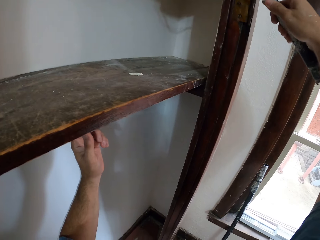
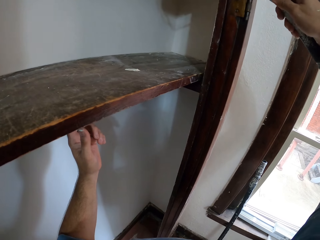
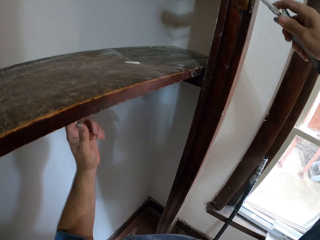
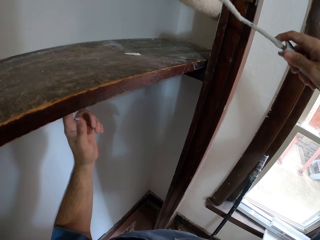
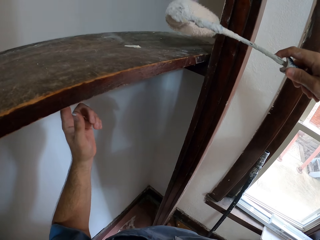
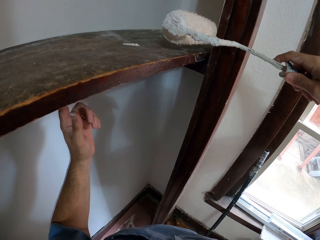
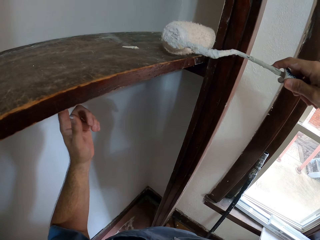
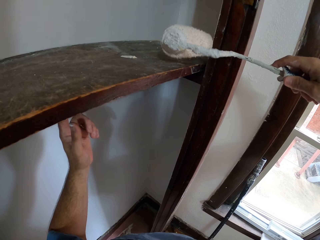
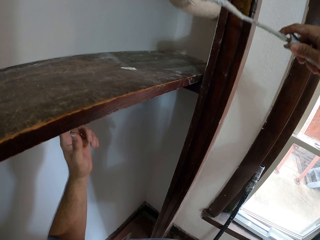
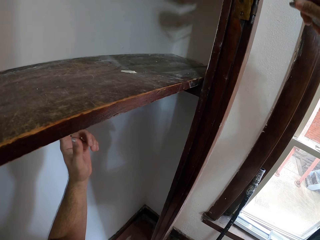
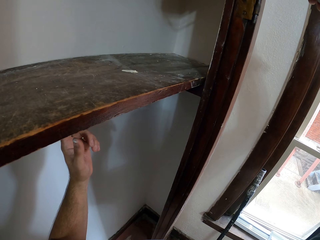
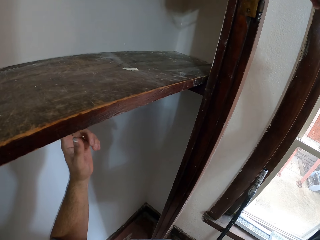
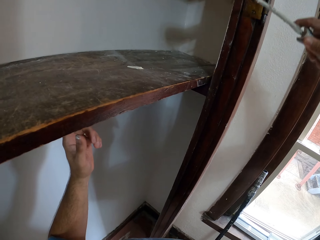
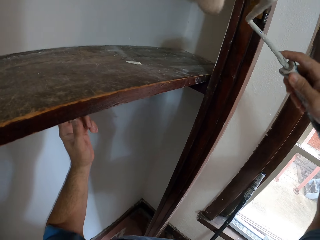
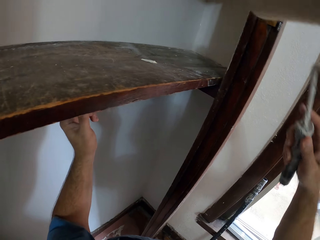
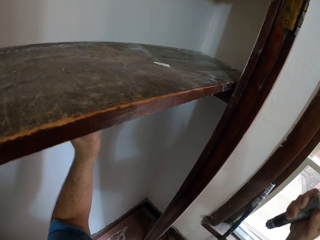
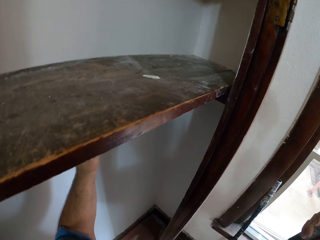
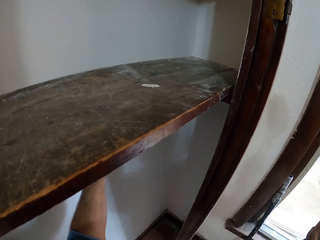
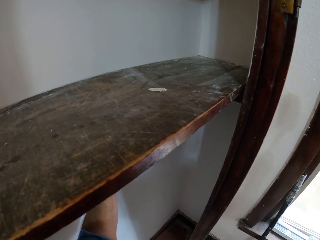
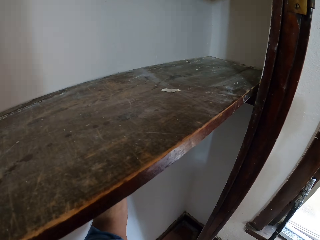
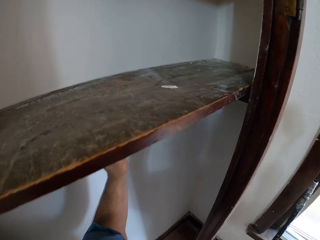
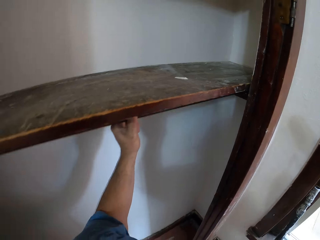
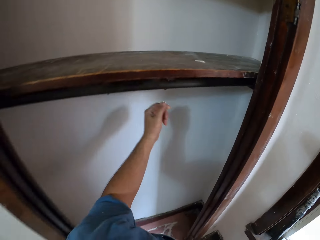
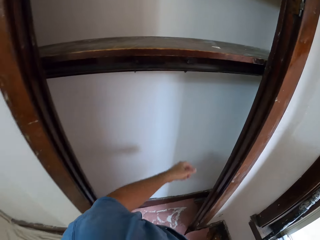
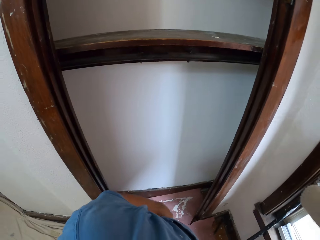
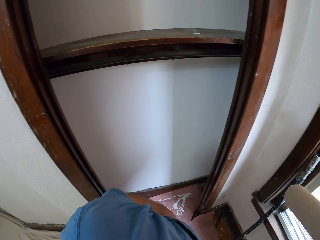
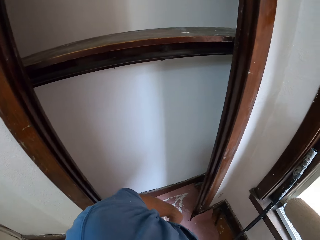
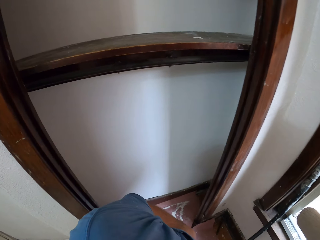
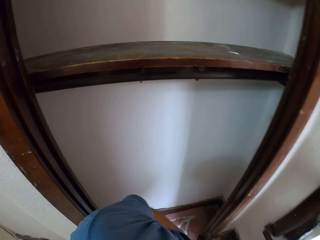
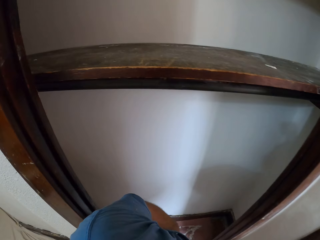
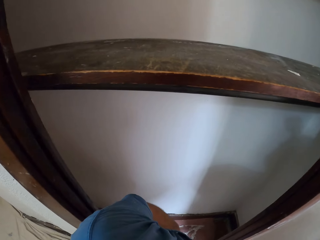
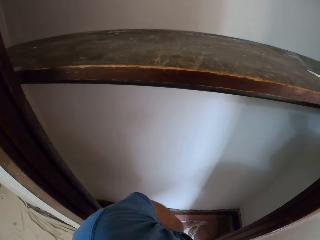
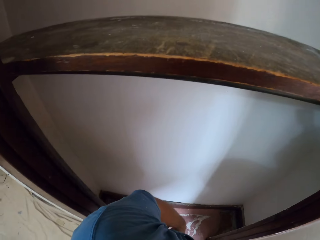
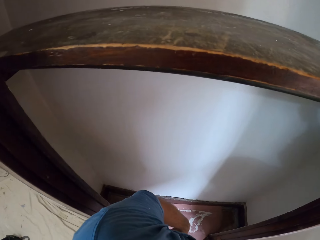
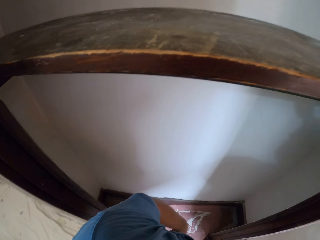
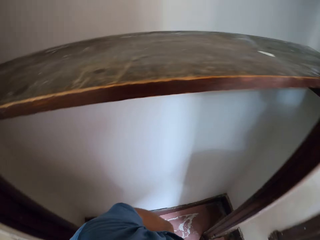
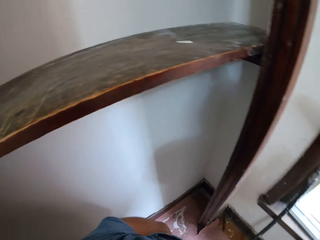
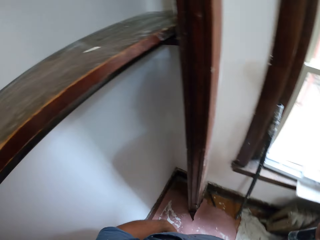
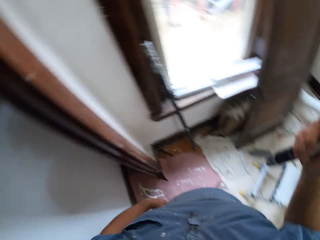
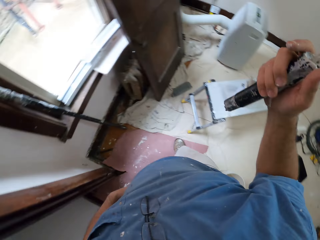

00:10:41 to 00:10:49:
The camera wearer paints the walls of the wardrobe compartment with the paint roller in his right hand. He stops painting. He stares at the wall. He removes his left hand from the furniture of the wardrobe. He attaches the paint roller to its extension pole with both hands.

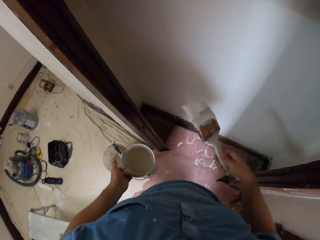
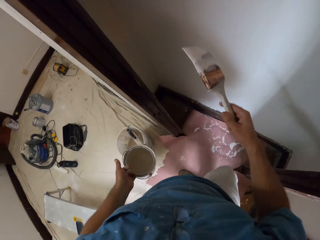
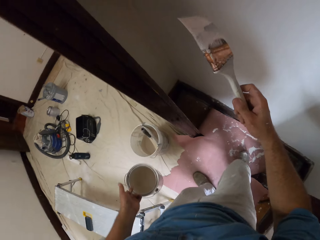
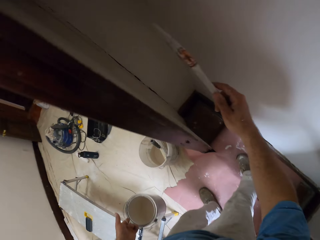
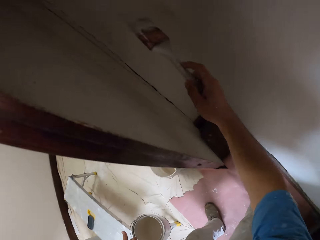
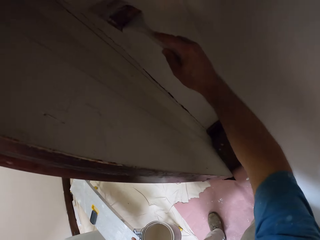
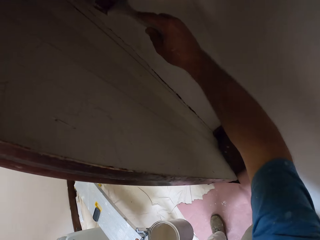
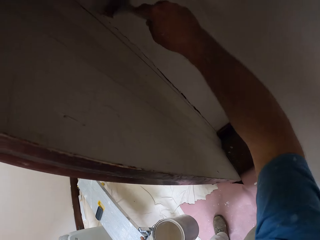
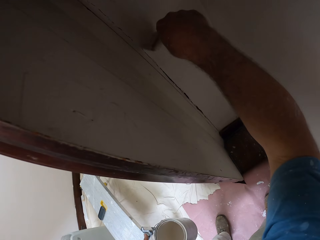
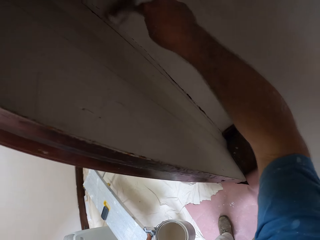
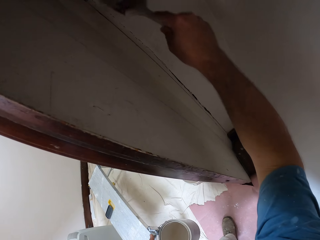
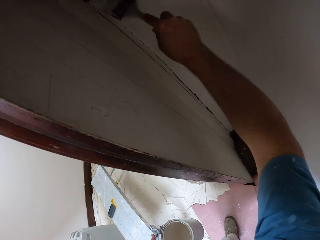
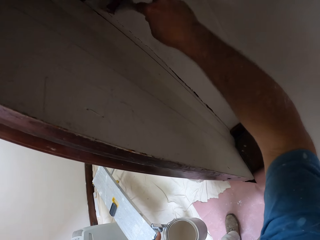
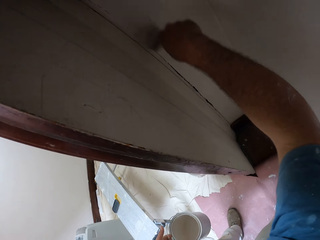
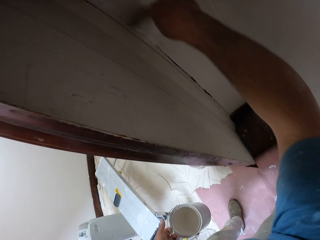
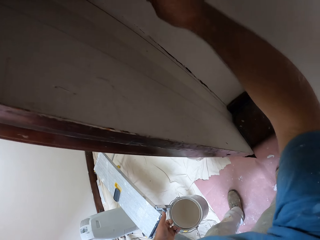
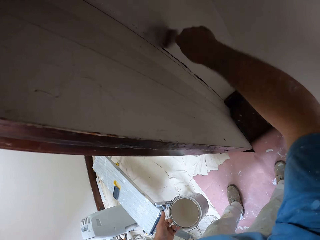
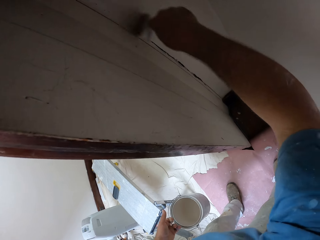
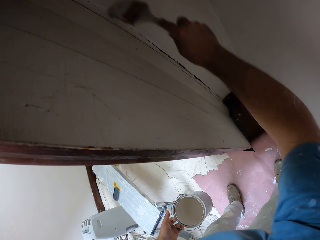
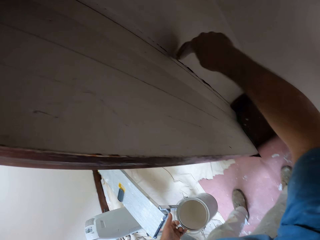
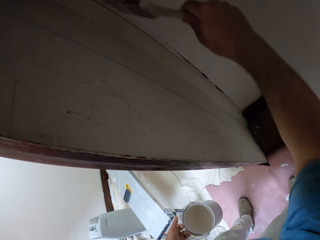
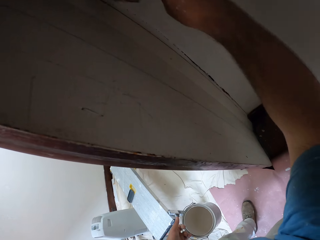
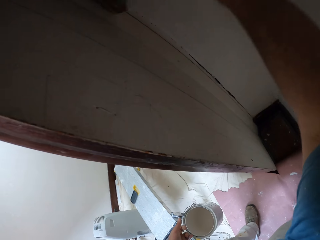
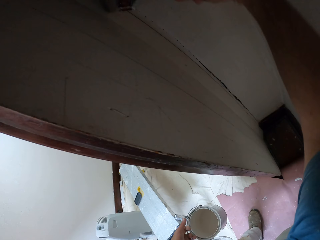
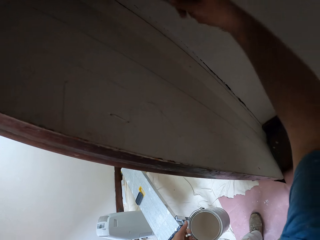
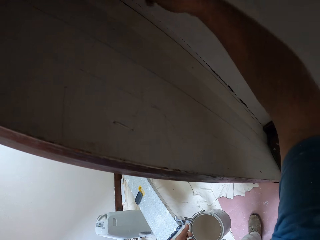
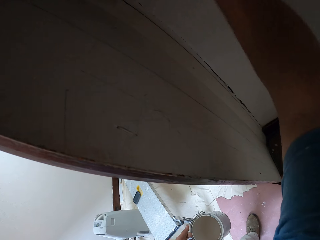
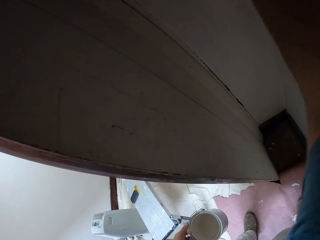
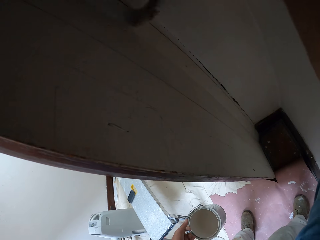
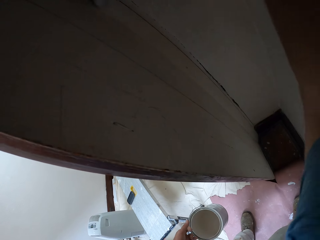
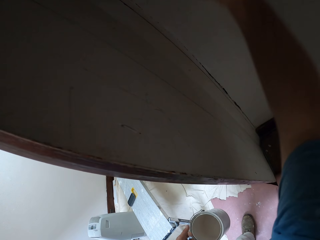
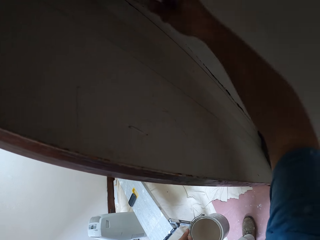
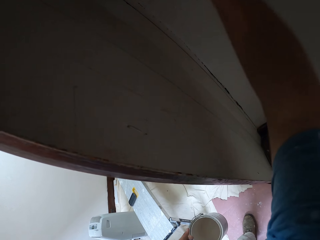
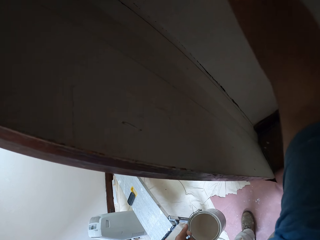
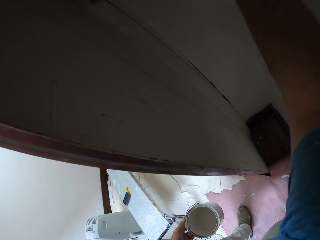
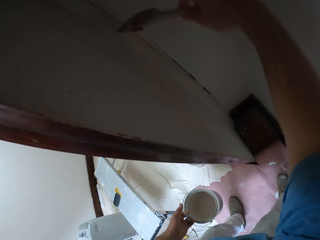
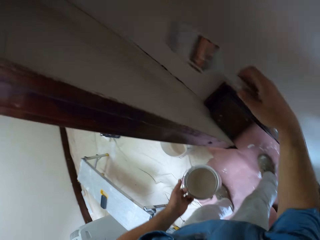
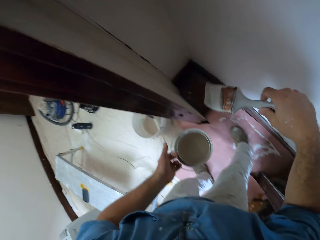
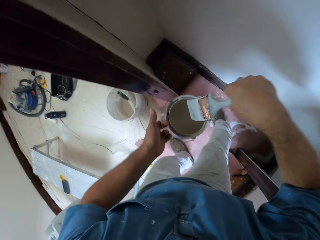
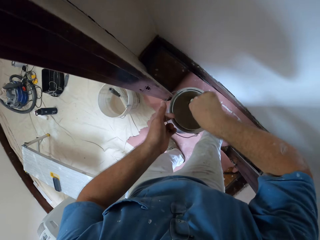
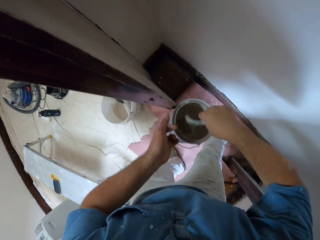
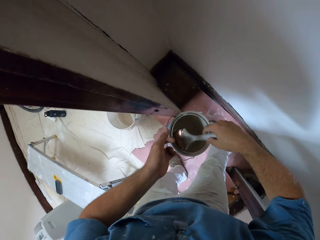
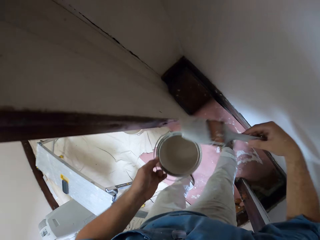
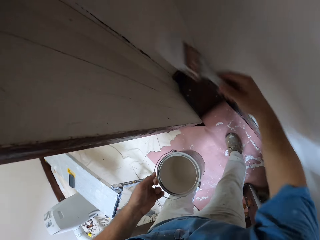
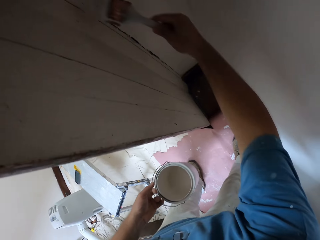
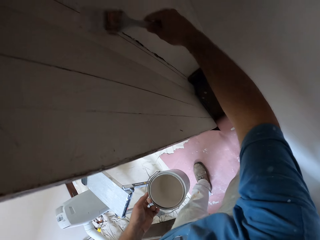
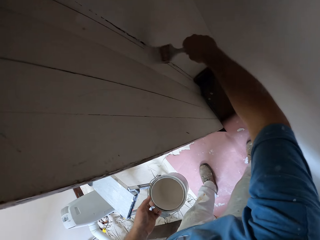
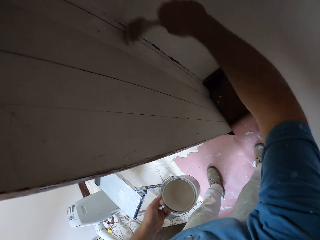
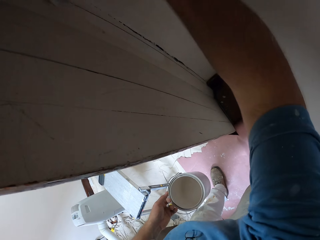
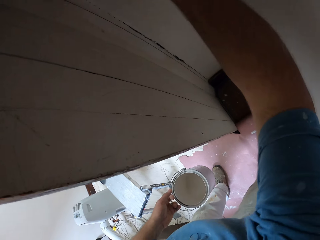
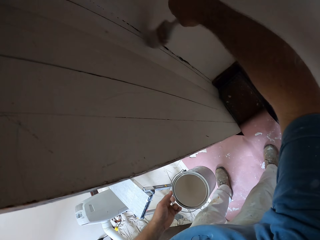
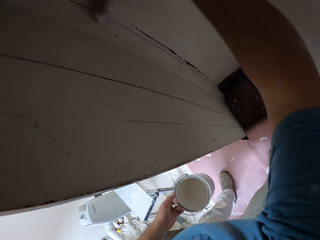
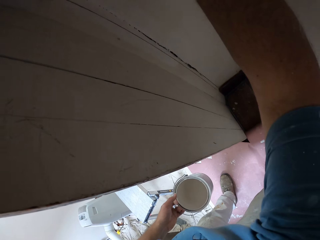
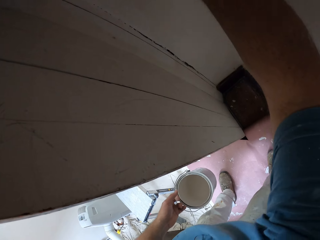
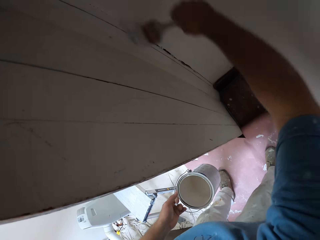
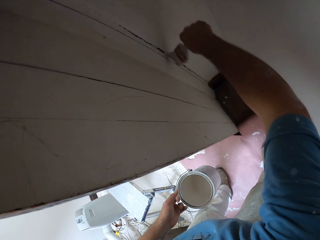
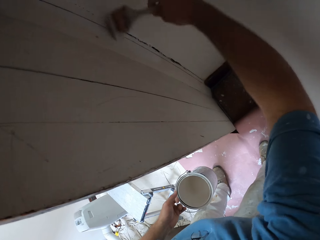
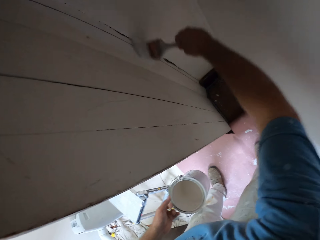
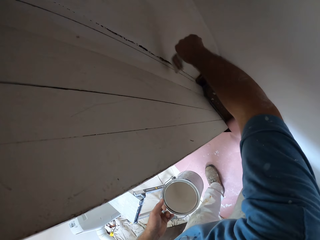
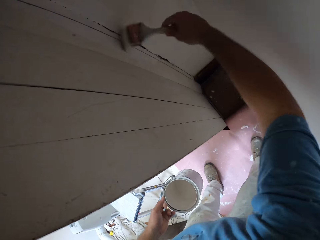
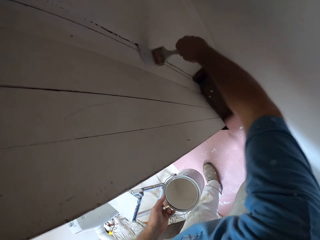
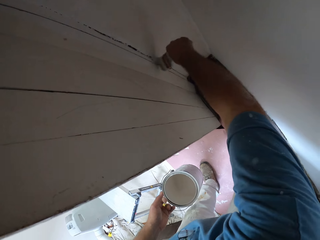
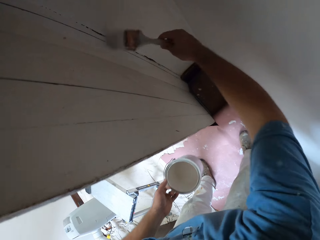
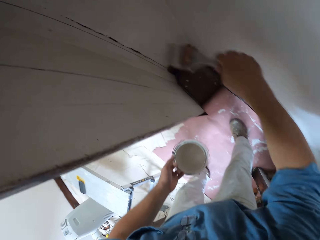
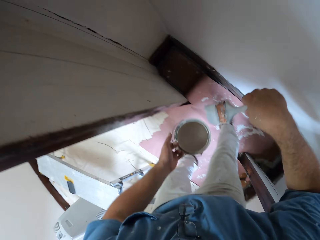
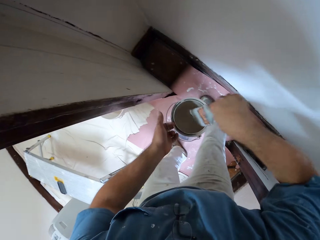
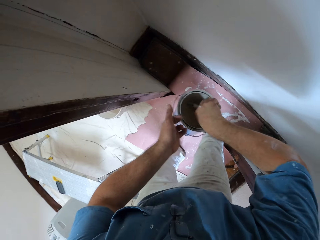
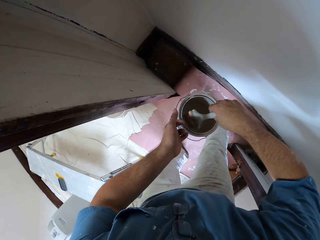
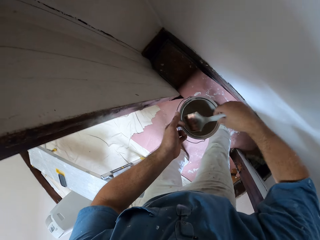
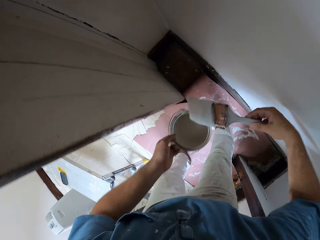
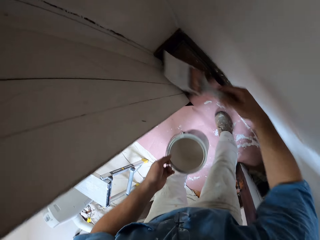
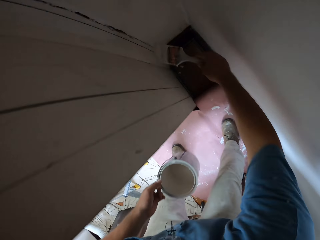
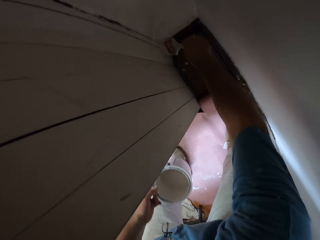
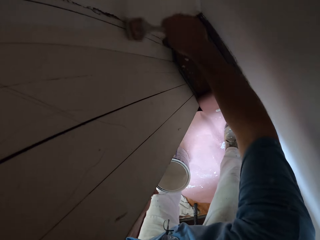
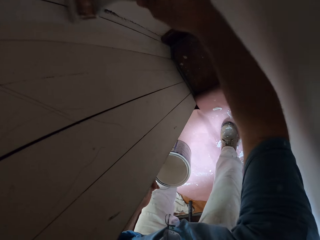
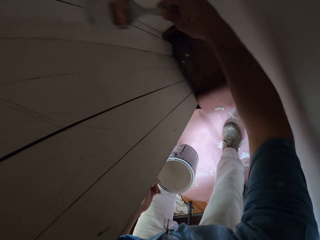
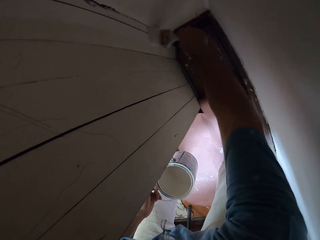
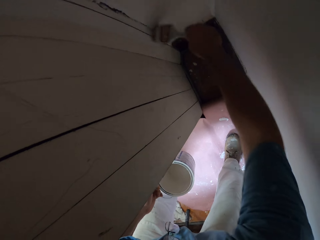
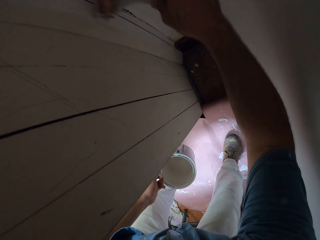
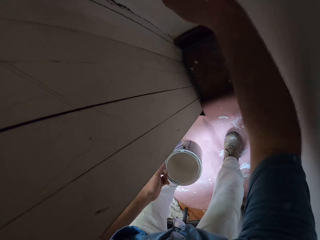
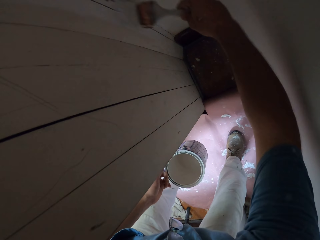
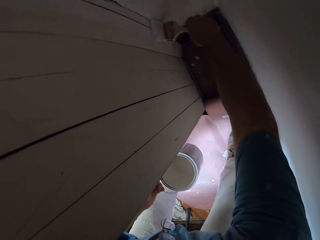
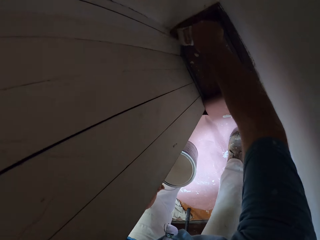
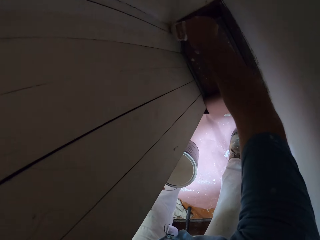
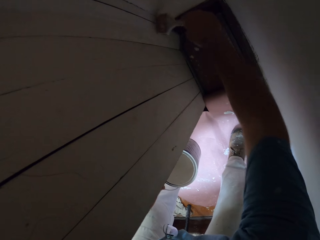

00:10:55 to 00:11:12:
The camera wearer paints the walls of the room with the paint brush in his right hand. He dips the paint brush into the paint can with his right hand. He paints the walls of the room with the paint brush in his right hand. He dips the paint brush into the paint can with his right hand. He paints the walls of the room with the paint brush in his right hand.
